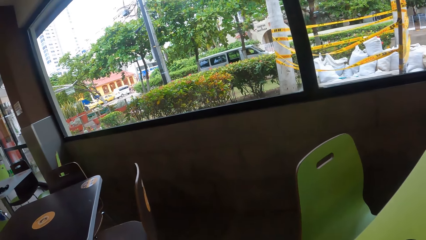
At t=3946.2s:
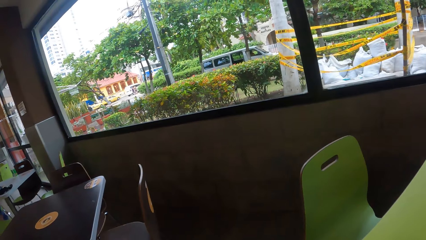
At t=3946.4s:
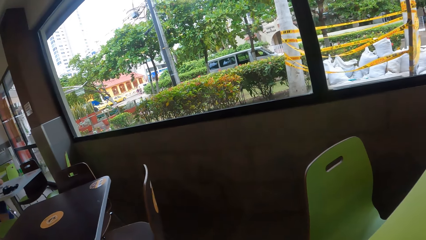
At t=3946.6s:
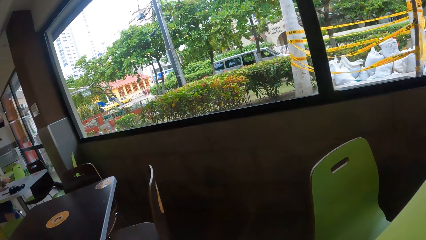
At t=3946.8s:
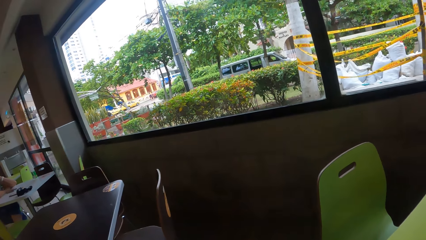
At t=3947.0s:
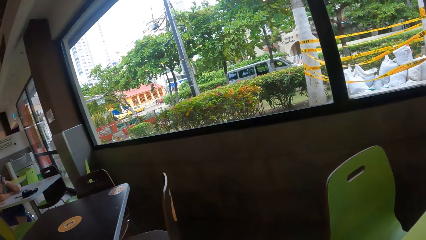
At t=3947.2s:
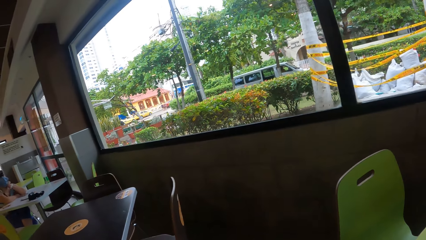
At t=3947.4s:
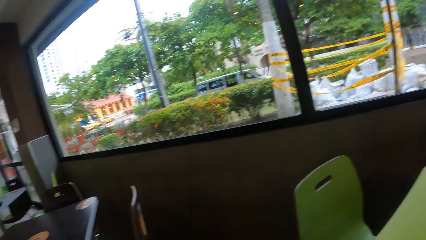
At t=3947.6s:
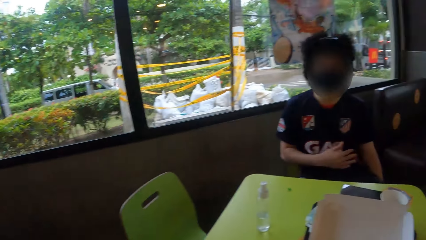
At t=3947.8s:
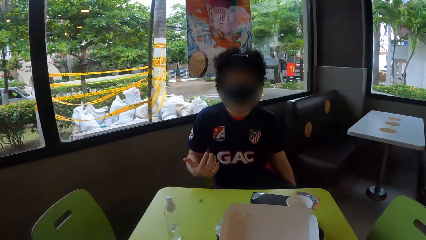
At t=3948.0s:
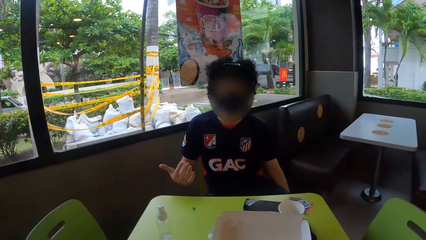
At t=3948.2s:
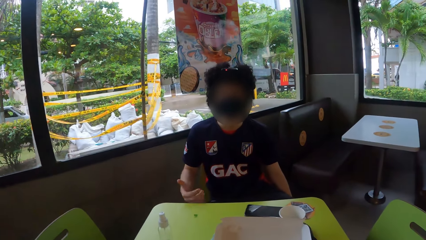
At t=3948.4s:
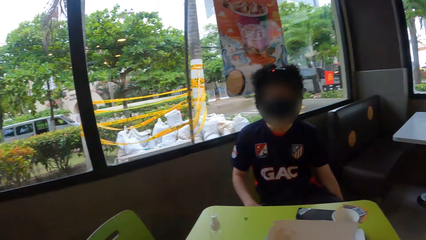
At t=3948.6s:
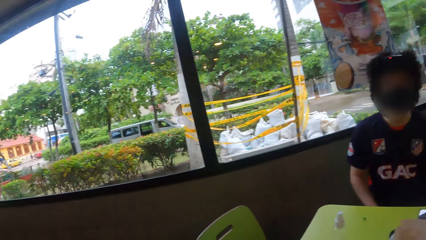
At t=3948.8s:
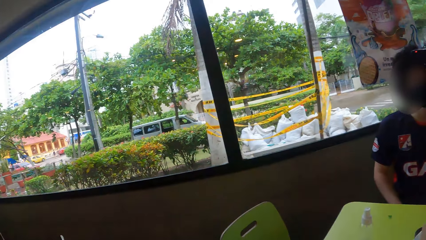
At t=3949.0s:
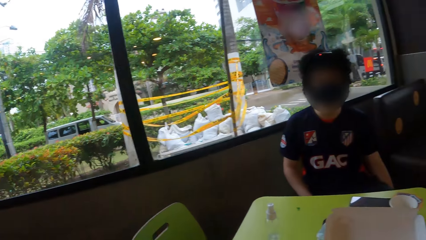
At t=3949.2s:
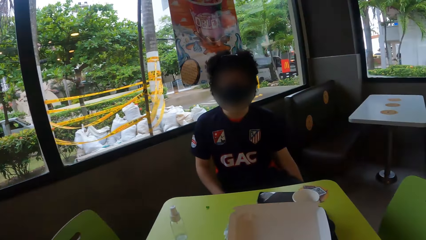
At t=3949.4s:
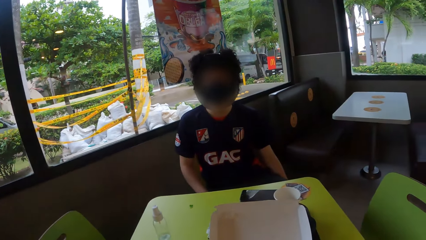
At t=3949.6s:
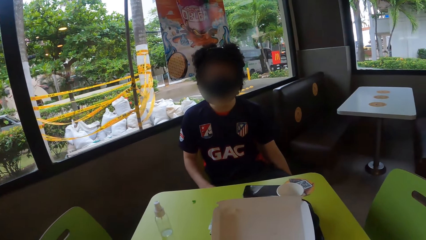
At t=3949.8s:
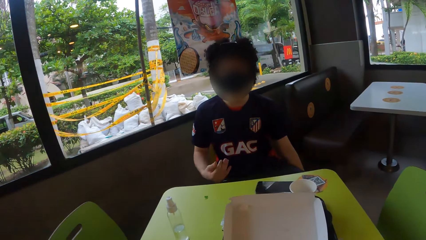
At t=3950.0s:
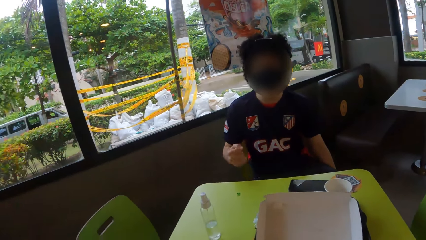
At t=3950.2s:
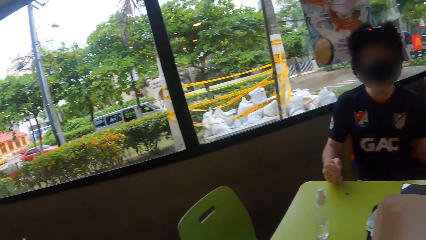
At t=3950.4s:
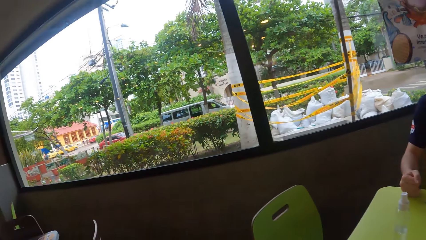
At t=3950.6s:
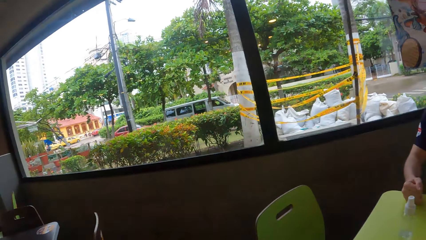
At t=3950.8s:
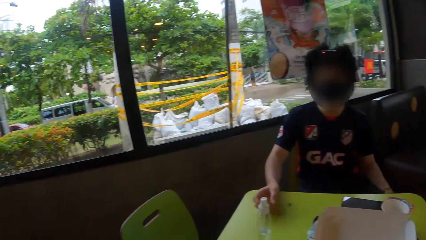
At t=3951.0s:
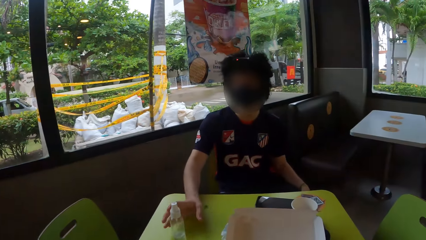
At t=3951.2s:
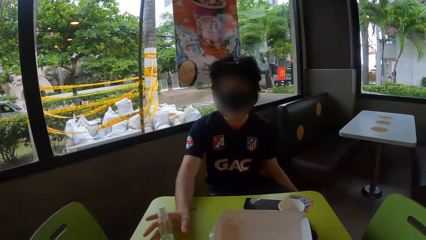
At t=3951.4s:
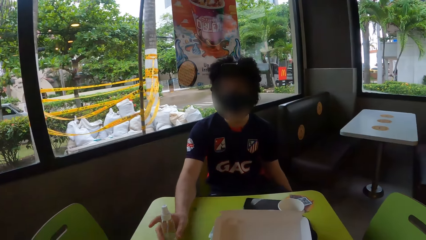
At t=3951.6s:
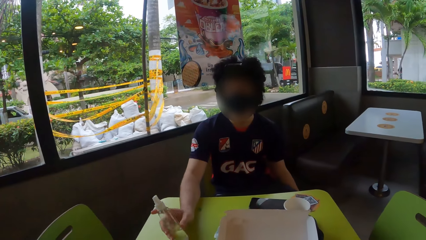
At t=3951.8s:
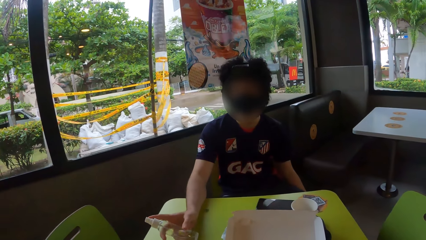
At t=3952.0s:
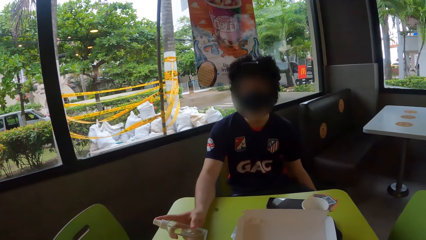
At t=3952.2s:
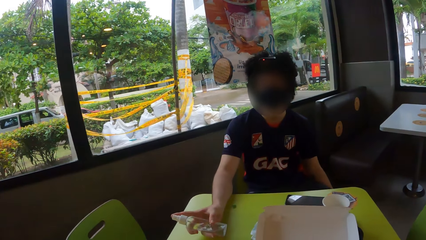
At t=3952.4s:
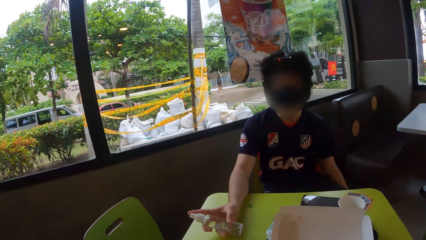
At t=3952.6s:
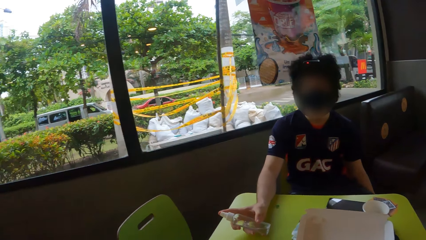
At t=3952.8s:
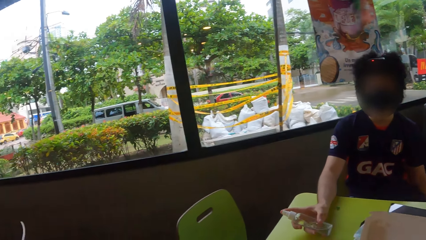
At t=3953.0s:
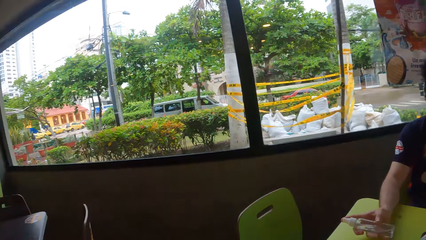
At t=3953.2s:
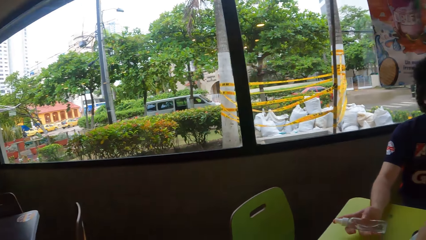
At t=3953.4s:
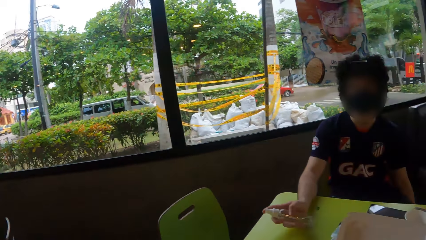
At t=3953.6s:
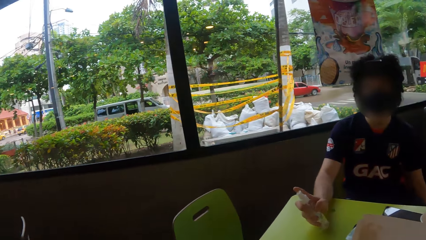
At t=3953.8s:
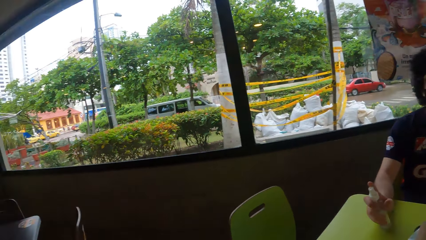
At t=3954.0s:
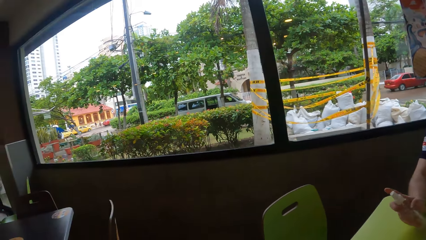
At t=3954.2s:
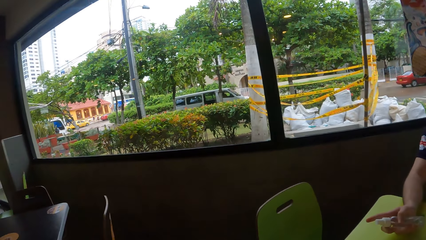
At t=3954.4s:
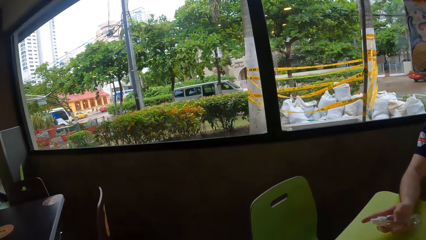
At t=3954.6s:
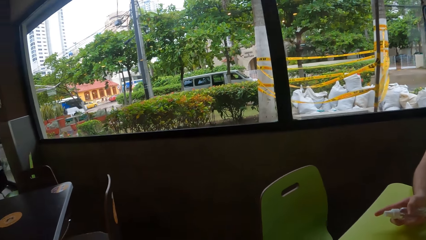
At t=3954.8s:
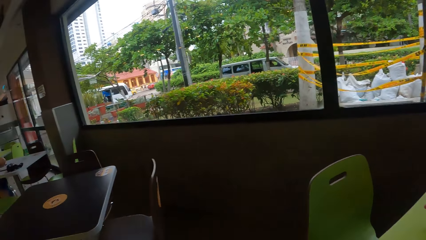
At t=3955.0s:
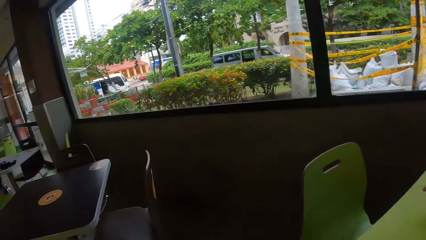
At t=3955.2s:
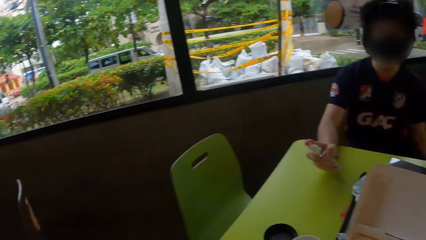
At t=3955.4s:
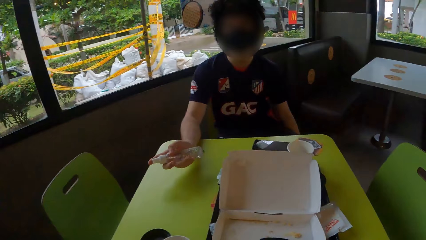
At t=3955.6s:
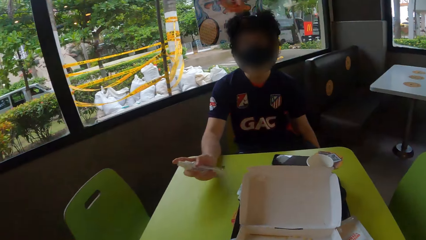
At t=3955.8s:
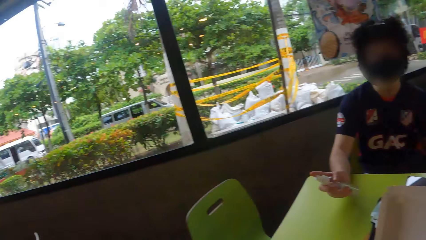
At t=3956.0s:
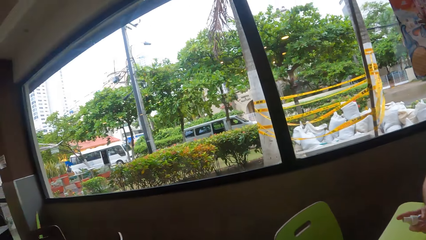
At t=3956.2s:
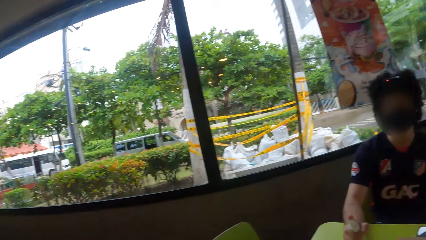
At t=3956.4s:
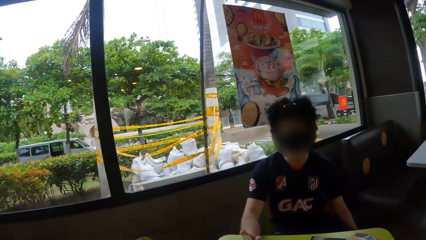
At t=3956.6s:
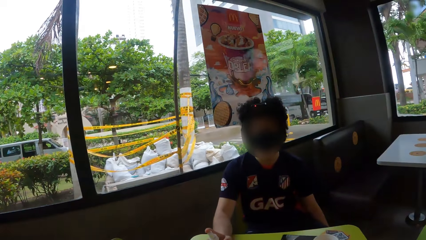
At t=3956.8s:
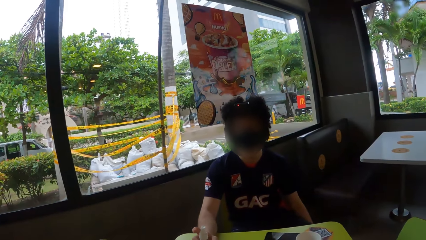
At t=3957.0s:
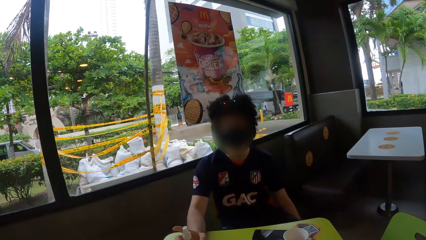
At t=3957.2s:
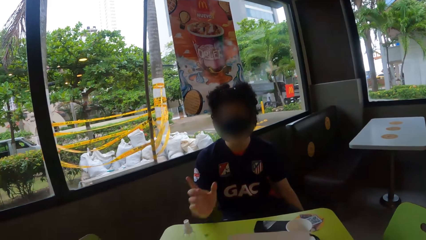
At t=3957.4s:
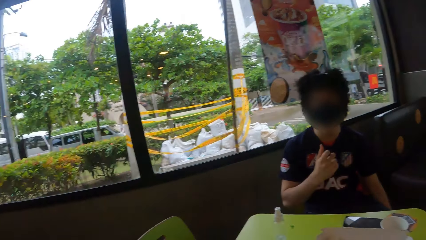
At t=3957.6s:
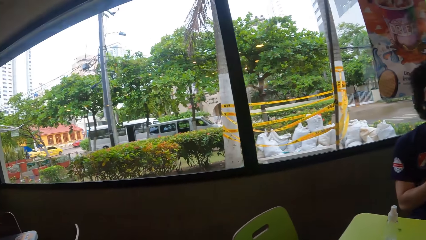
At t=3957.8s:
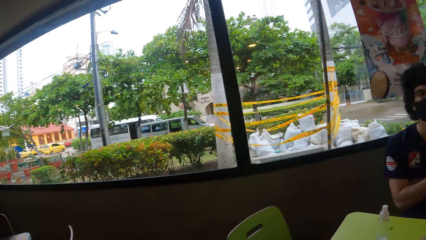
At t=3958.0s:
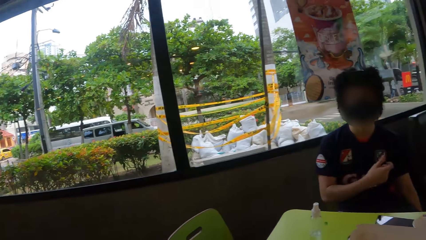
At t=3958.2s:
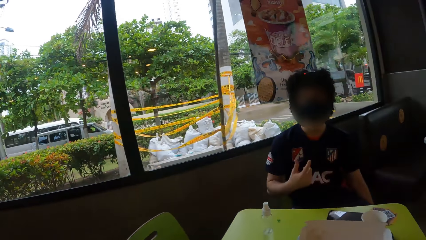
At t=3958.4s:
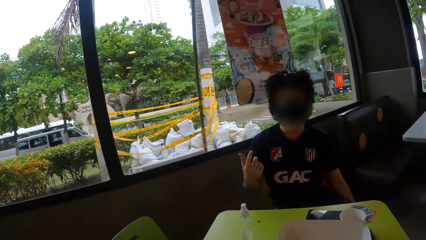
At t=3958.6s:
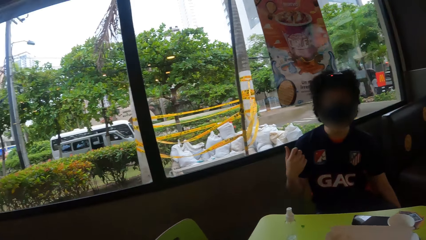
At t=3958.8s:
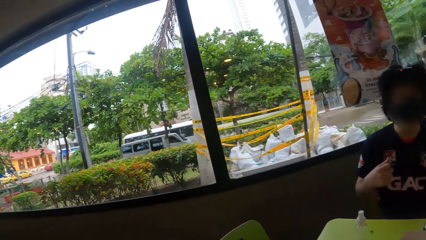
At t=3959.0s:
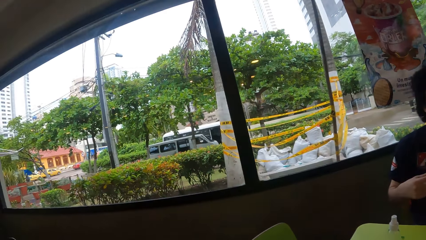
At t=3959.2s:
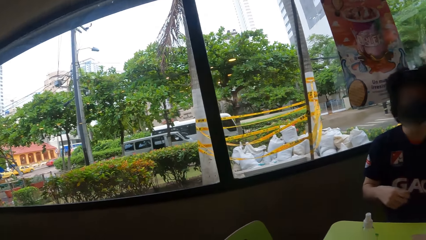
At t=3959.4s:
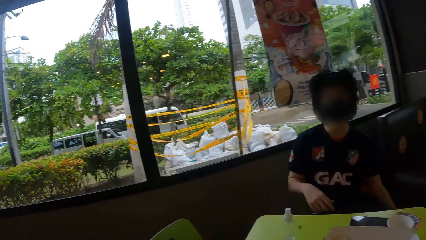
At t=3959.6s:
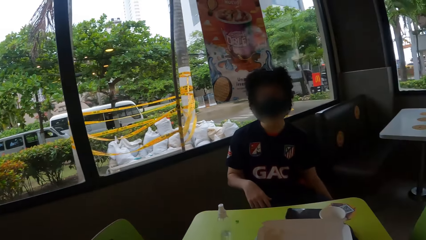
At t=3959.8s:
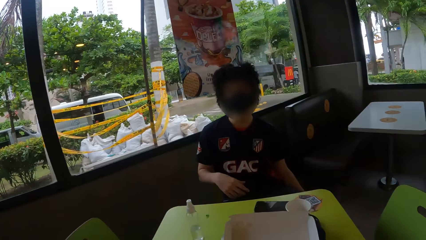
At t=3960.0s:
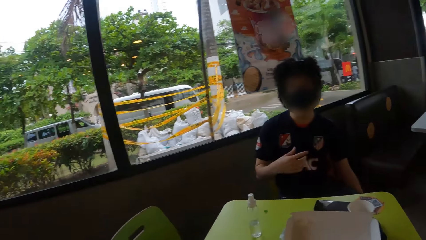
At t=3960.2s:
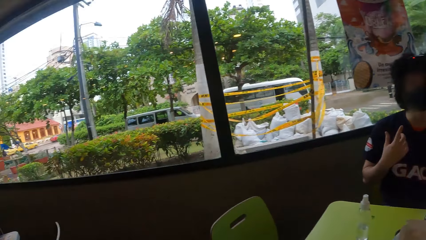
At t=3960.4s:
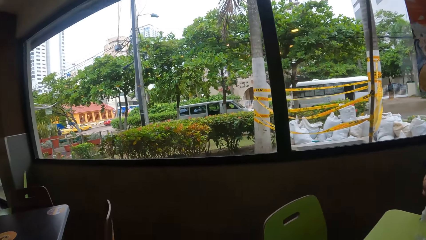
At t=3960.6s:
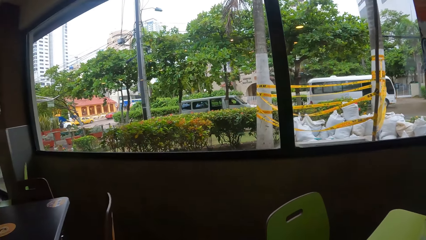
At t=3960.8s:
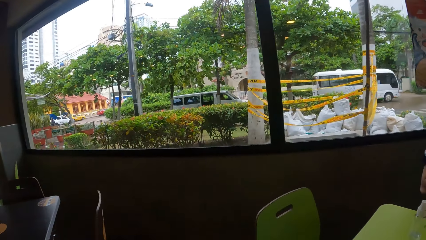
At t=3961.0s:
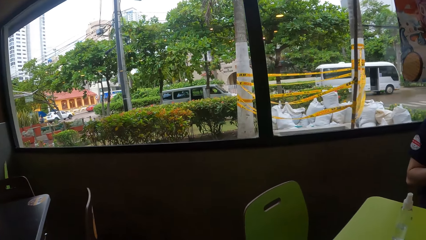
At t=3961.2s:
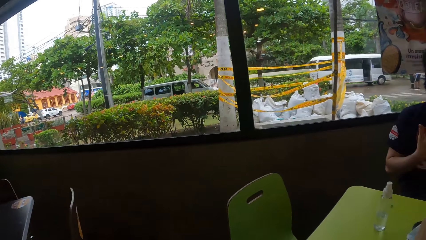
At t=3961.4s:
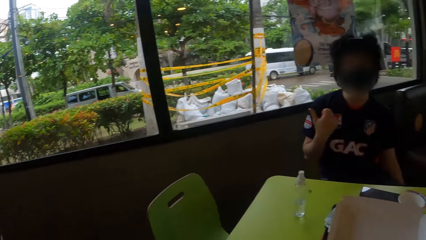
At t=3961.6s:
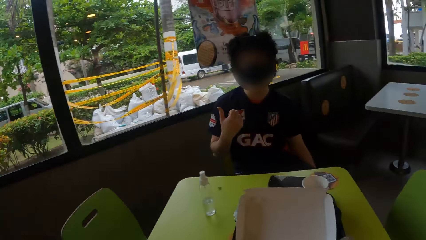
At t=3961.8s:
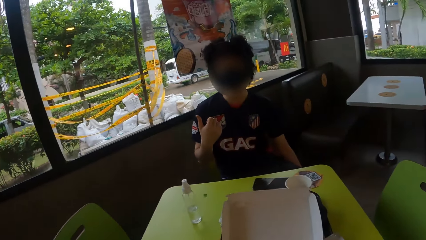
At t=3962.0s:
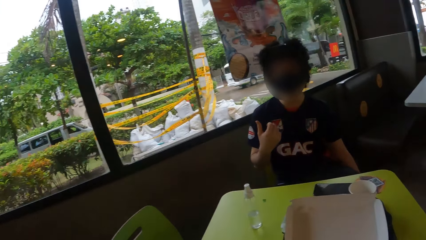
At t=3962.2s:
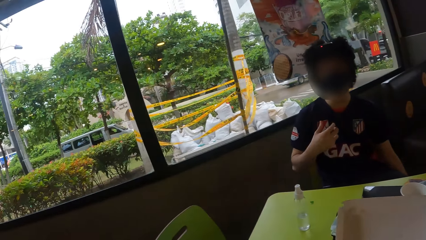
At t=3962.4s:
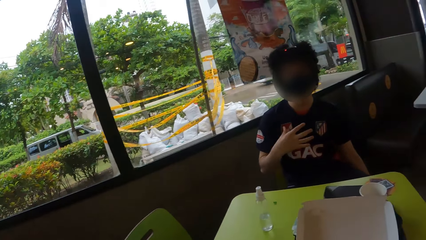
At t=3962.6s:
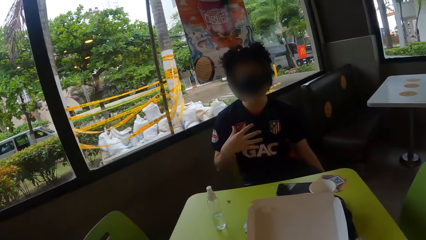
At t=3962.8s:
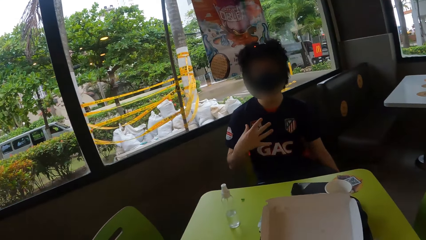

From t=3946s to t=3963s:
A man interacts with the camera wearer. The man takes a bottle from the table. The camera wearer looks around. The man drops the bottle. The camera wearer looks around. They talk with the movement of hands. The man interacts with the camera wearer. The camera wearer looks around.
